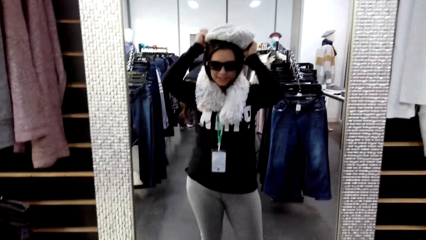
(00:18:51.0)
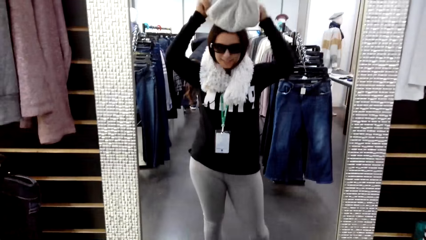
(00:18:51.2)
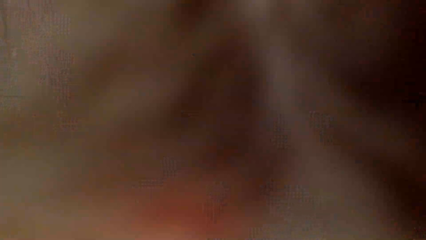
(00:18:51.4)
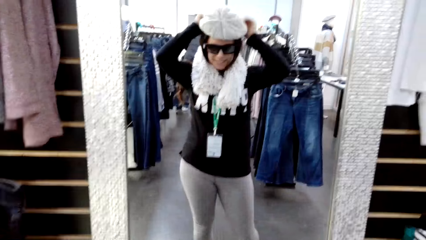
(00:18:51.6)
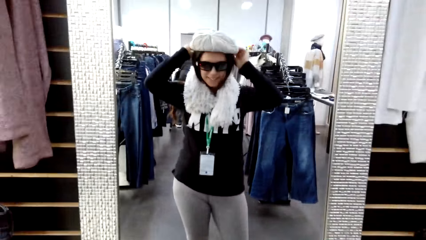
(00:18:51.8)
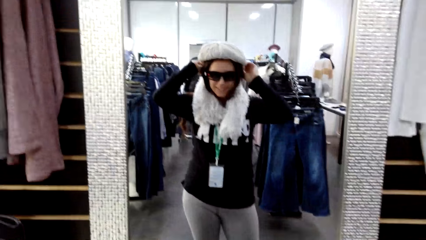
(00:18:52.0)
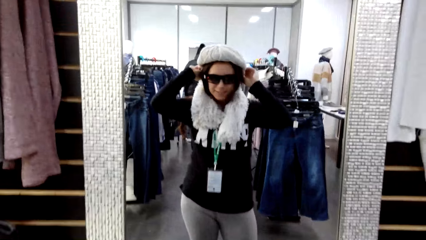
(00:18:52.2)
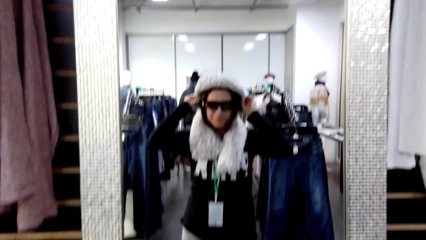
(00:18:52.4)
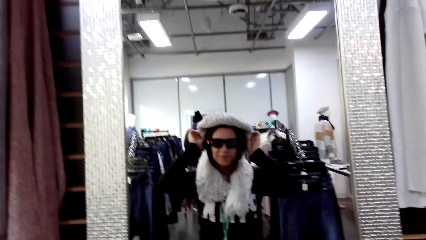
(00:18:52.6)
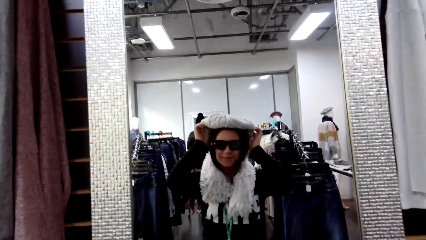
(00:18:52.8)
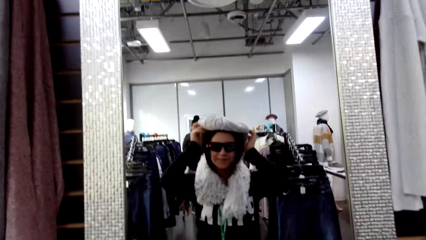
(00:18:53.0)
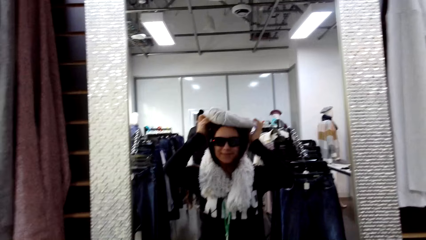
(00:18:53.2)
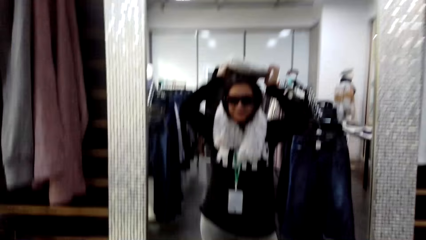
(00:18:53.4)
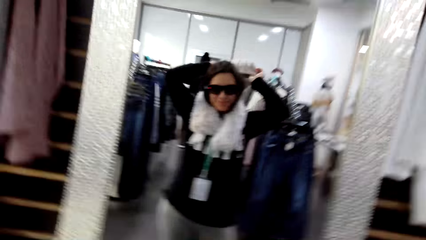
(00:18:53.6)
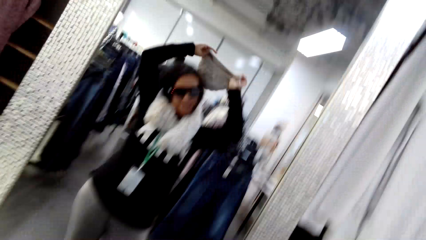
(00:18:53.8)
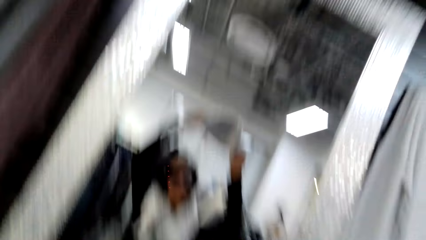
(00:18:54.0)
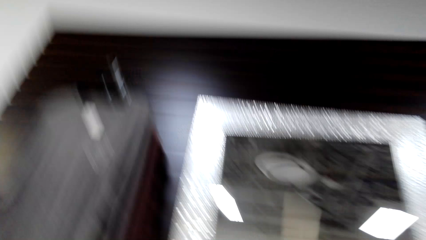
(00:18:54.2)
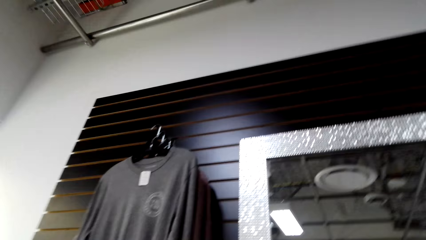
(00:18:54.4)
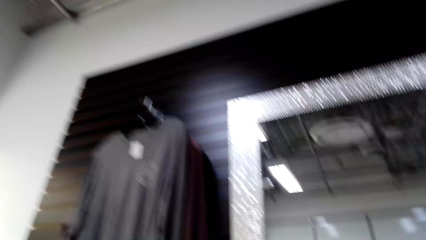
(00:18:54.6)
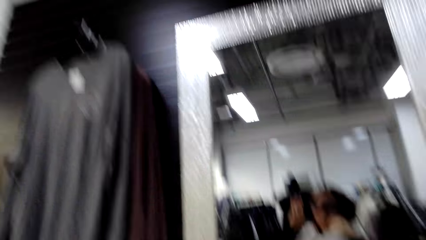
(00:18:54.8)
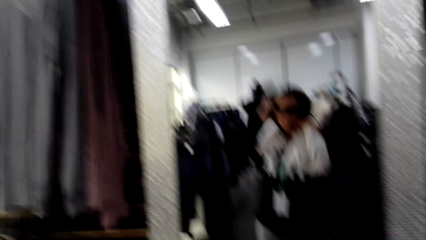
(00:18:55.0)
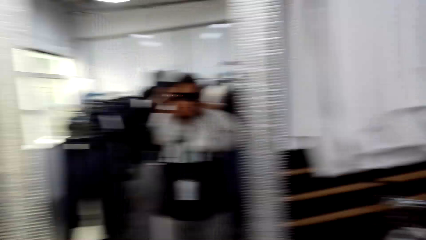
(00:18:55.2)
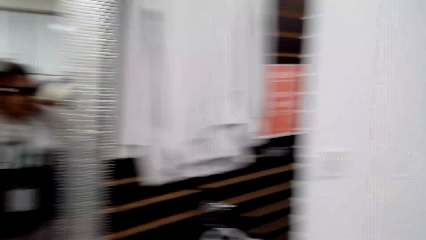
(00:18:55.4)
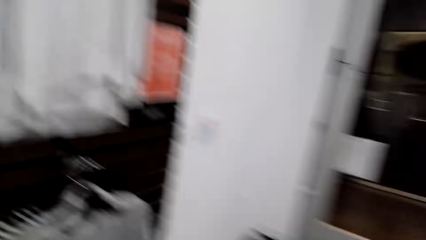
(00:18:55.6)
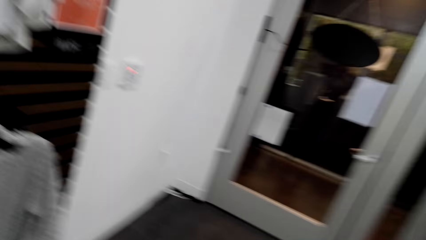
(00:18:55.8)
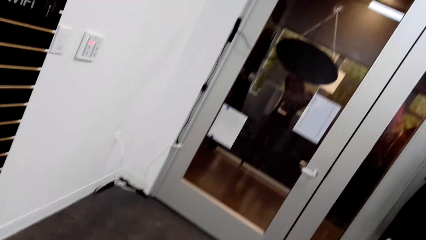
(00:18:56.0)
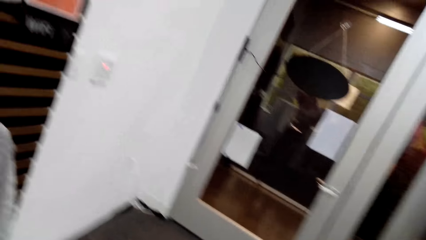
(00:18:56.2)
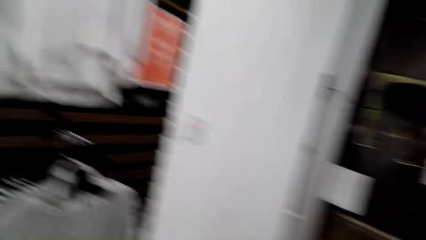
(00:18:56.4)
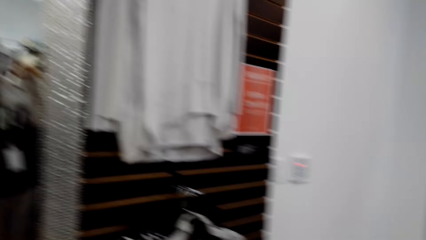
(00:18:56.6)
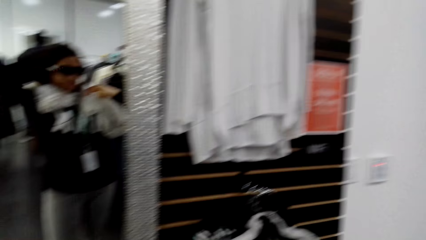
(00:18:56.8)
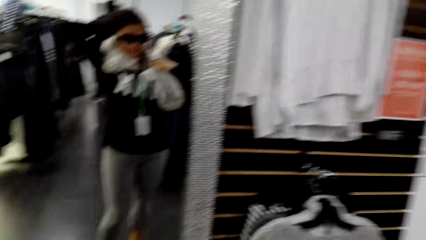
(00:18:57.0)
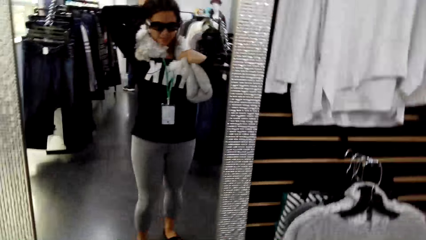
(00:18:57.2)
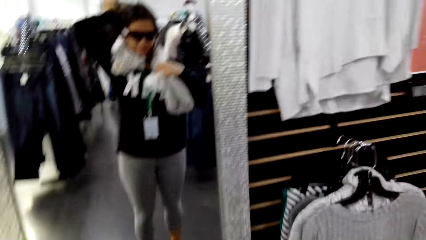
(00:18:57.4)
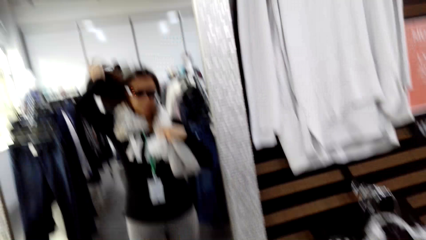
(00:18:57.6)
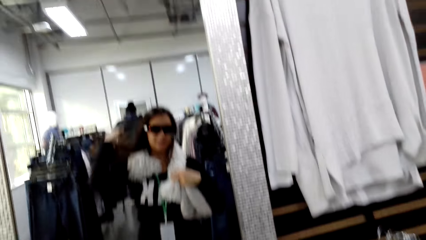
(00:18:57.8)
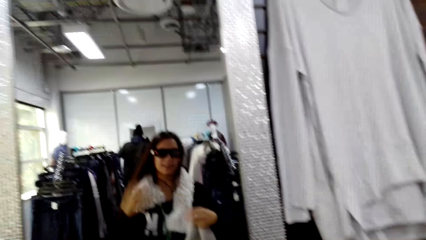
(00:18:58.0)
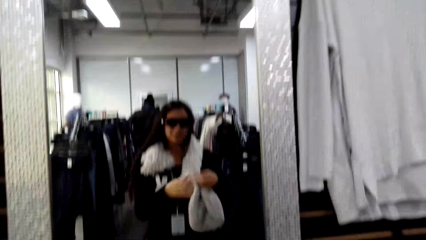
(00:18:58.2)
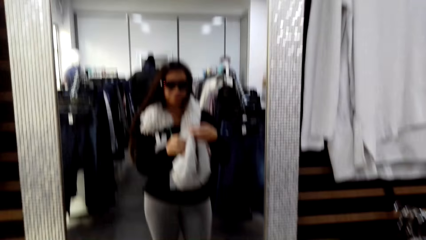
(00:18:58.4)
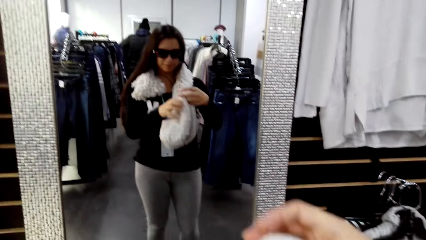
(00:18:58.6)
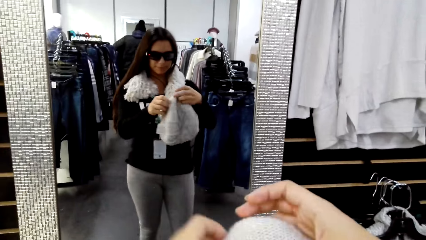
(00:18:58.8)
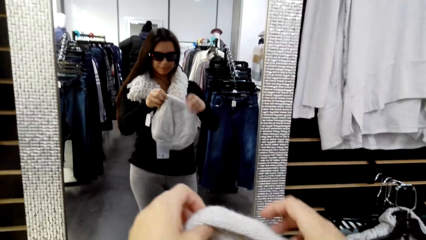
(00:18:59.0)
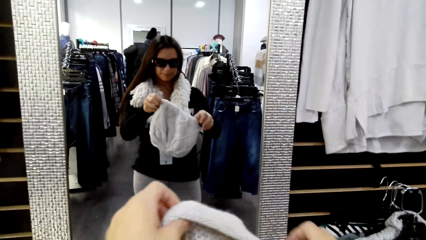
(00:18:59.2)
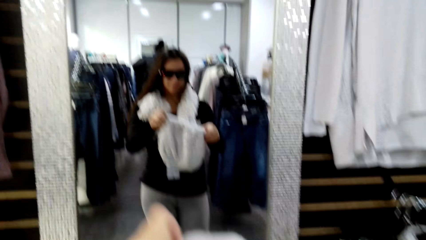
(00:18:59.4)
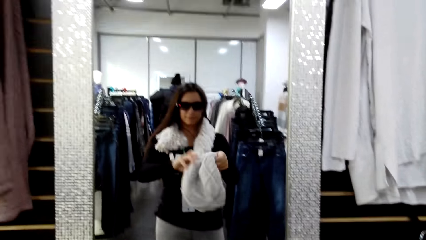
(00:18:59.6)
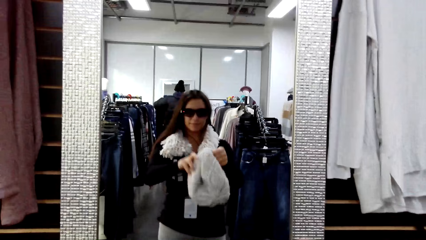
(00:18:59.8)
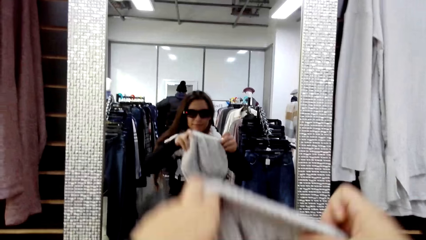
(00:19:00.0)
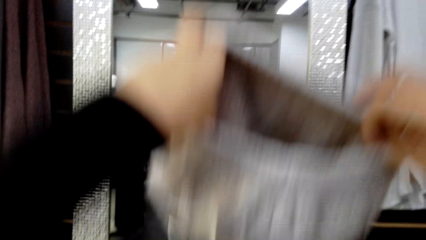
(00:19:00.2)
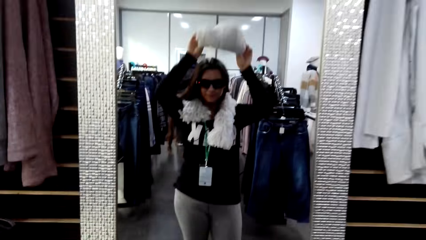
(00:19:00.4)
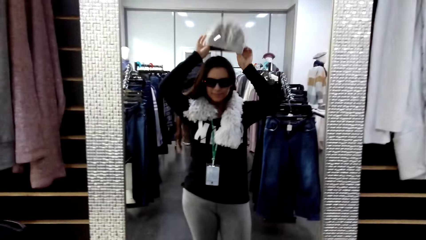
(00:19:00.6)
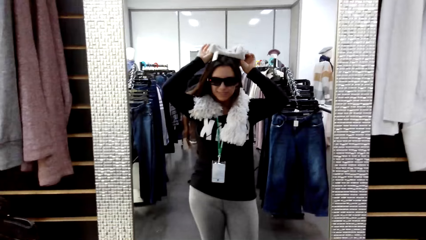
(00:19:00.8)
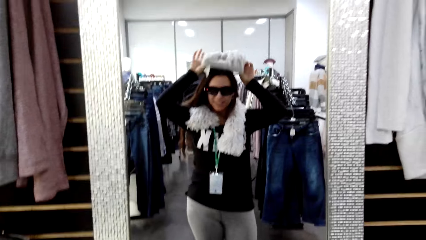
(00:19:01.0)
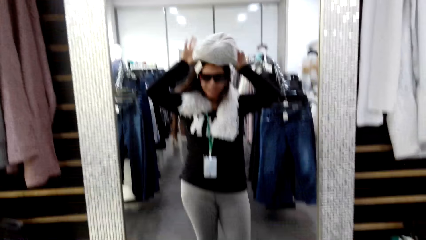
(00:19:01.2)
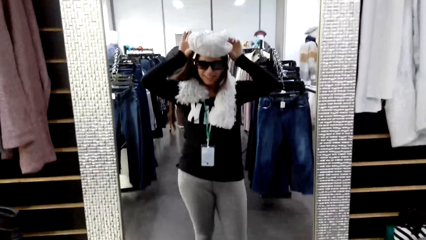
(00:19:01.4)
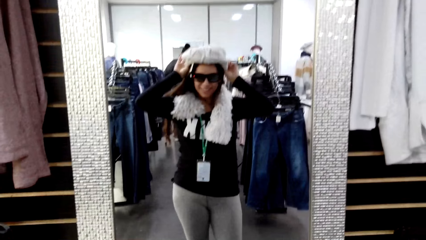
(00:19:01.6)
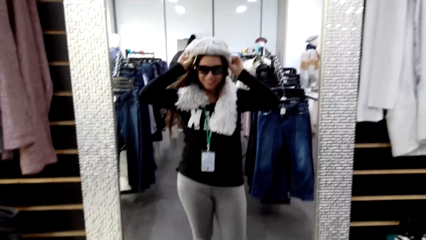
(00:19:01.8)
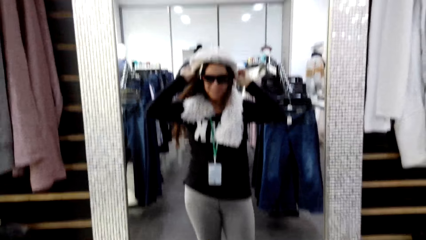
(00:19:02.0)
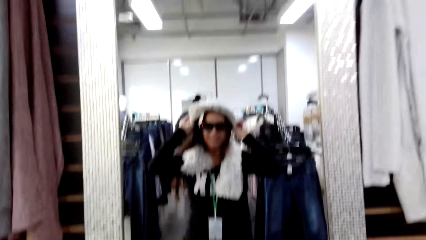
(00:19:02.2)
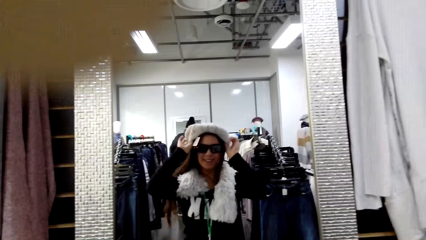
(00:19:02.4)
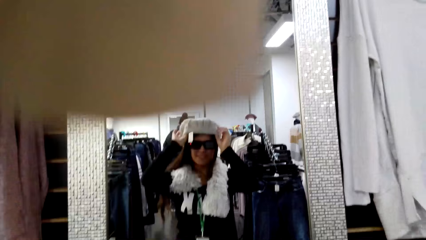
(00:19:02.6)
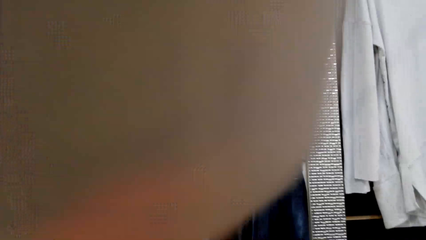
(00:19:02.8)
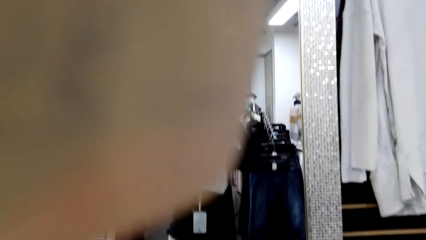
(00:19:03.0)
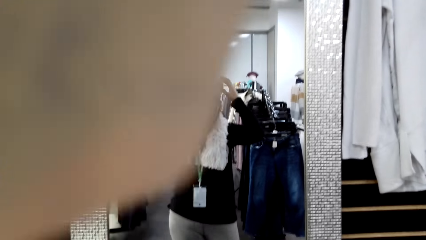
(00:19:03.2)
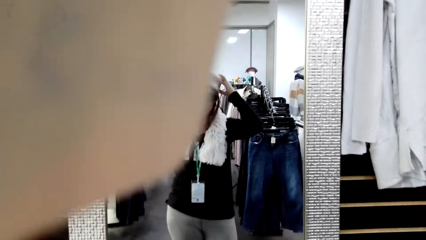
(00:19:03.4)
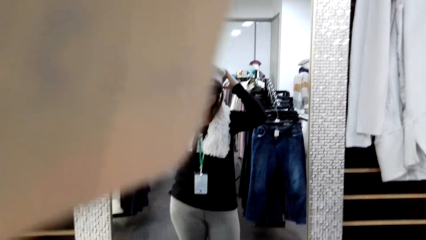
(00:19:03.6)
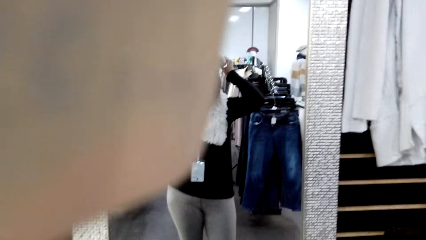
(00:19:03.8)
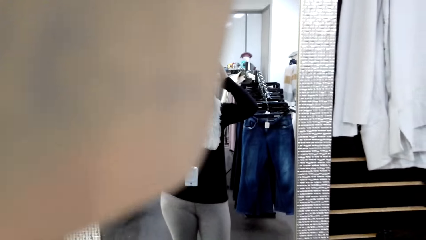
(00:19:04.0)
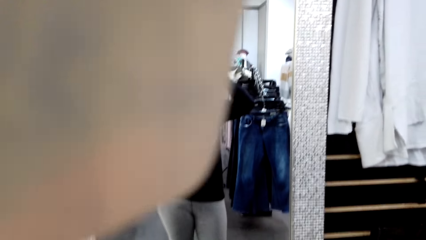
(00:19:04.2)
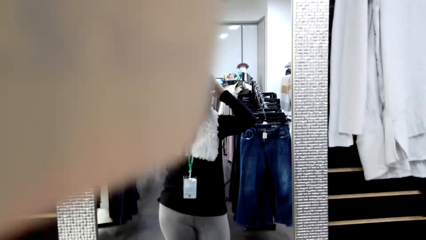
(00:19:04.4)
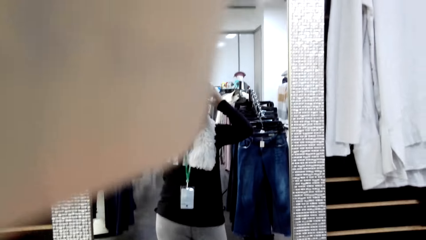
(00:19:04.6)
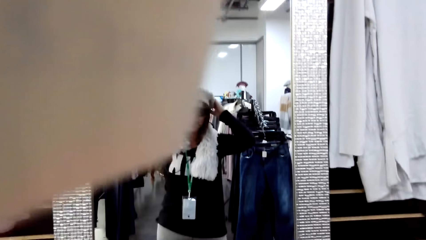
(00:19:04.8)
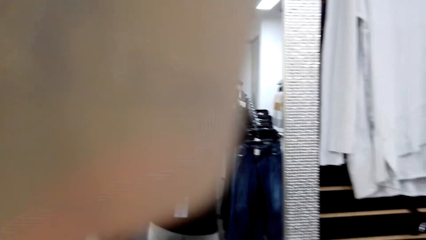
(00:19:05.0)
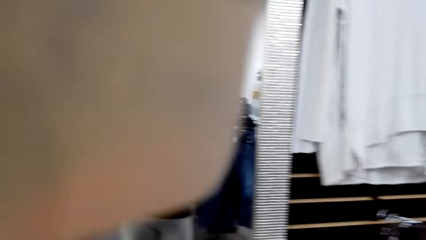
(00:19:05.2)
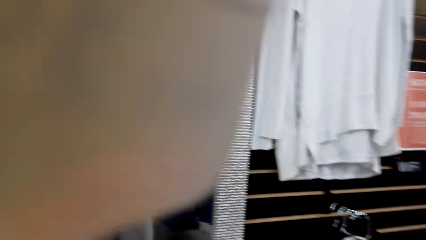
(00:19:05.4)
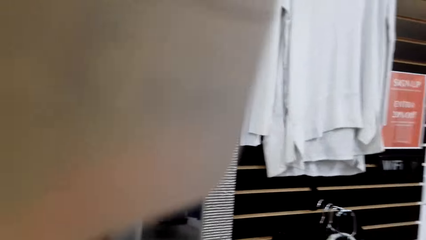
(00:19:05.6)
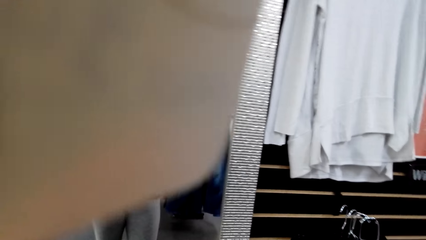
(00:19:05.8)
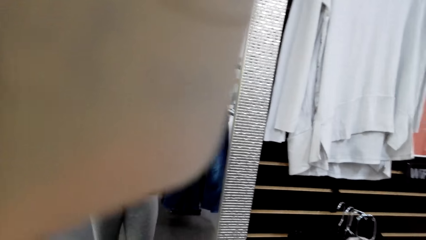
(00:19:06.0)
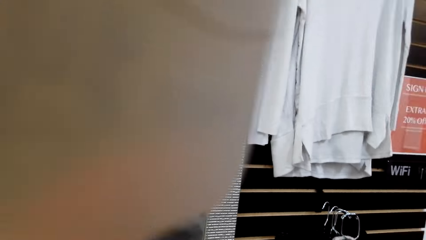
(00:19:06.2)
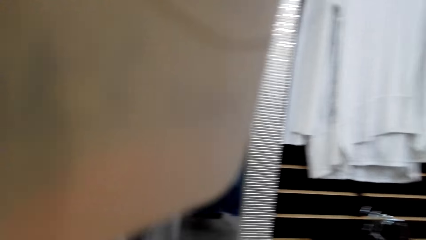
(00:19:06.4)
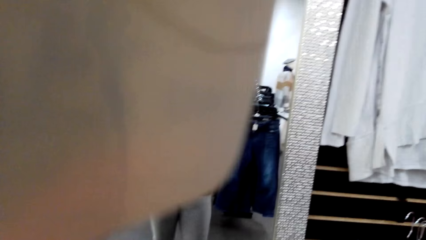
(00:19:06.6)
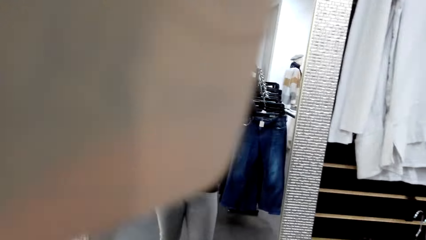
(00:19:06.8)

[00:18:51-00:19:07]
The camera wearer puts on a cap or hat. They remove the hat. They look around the boutique. They put on the cap.
